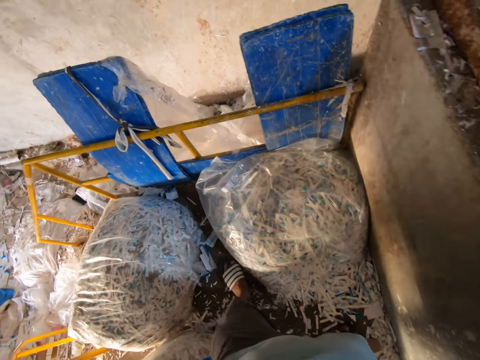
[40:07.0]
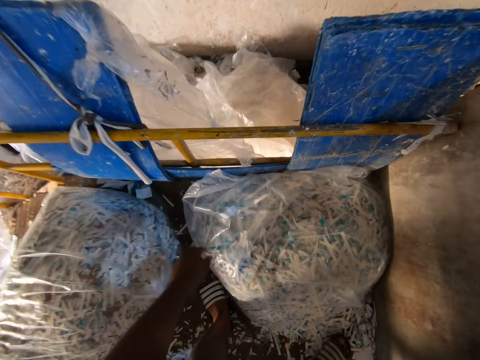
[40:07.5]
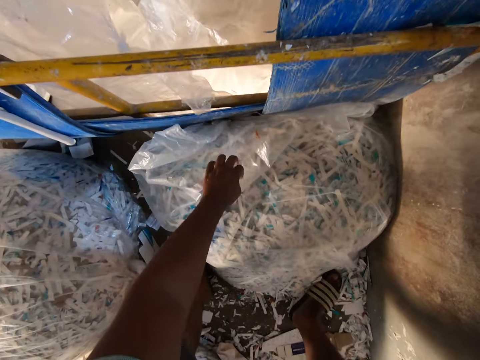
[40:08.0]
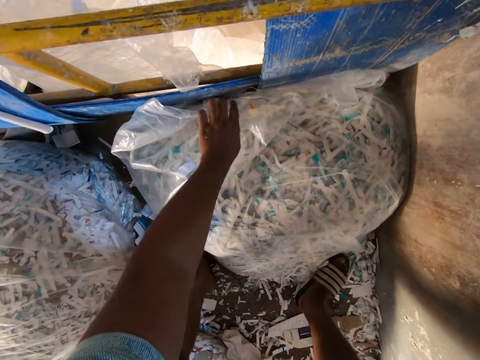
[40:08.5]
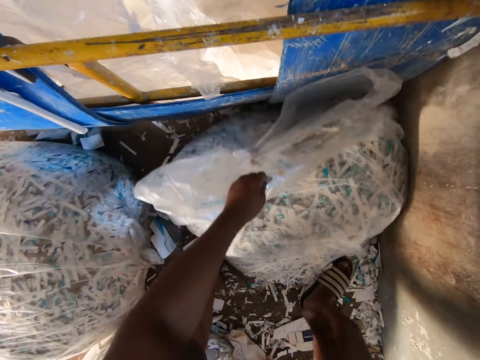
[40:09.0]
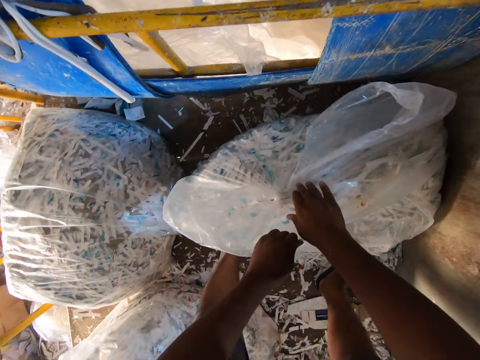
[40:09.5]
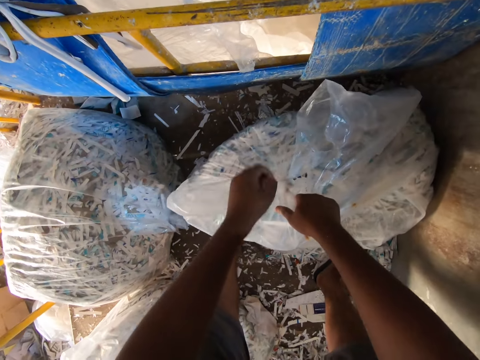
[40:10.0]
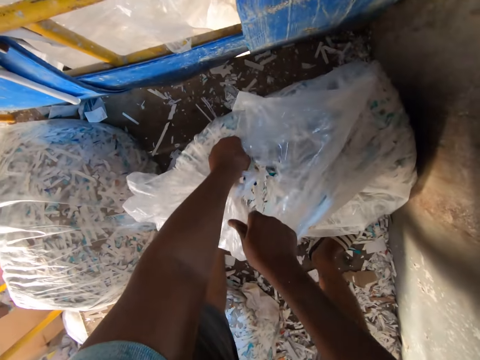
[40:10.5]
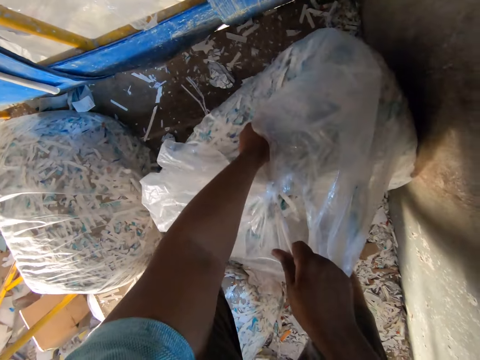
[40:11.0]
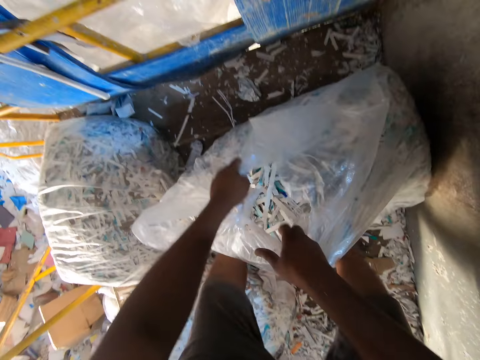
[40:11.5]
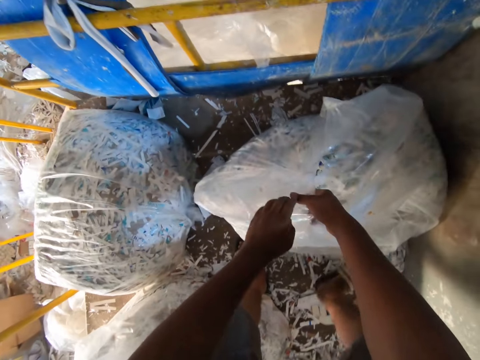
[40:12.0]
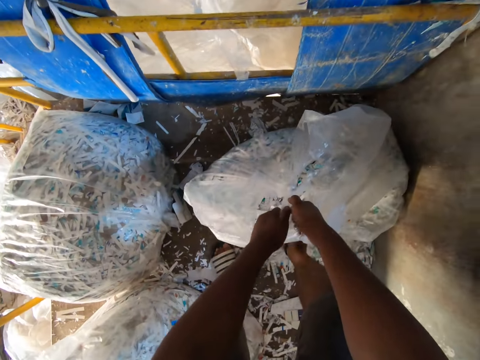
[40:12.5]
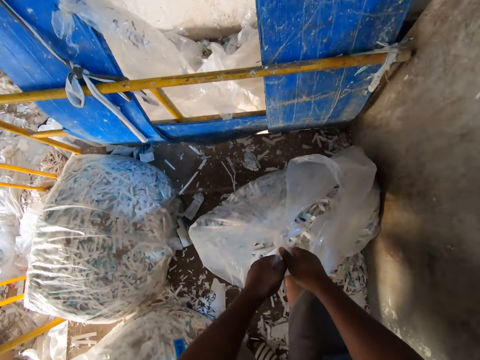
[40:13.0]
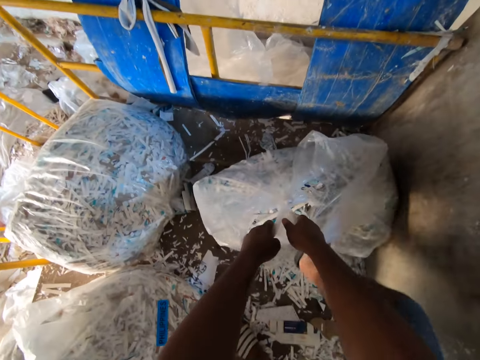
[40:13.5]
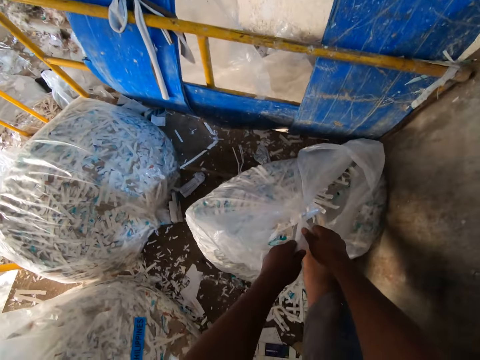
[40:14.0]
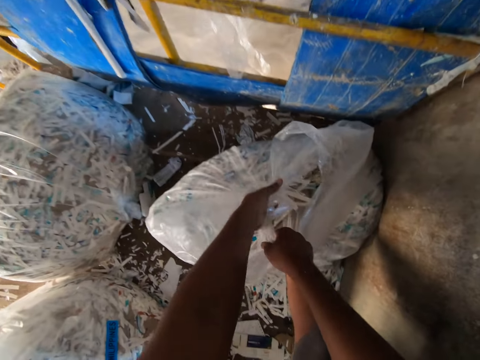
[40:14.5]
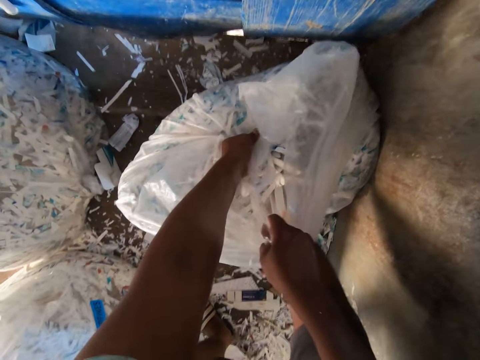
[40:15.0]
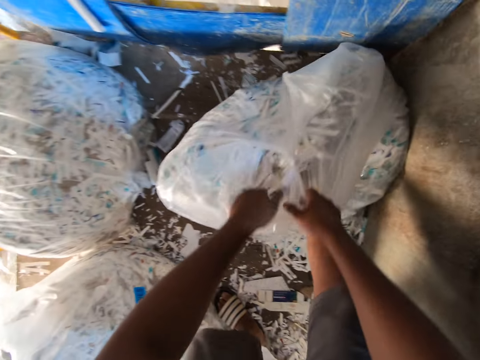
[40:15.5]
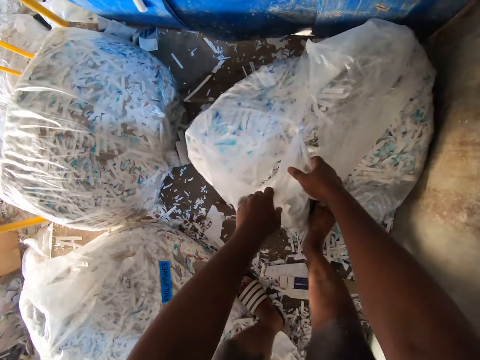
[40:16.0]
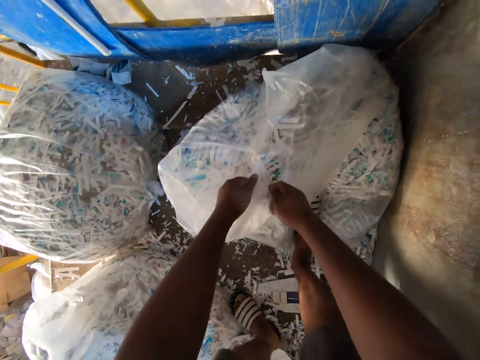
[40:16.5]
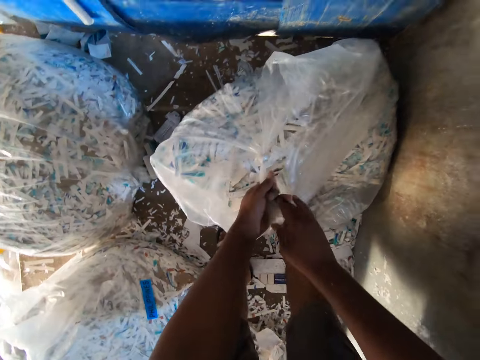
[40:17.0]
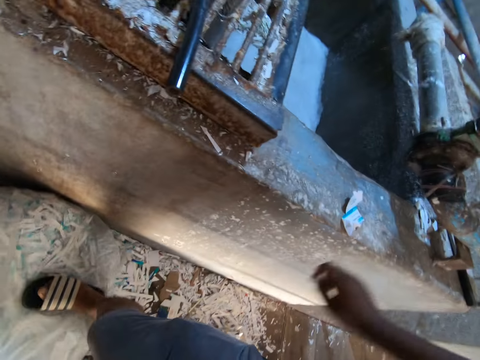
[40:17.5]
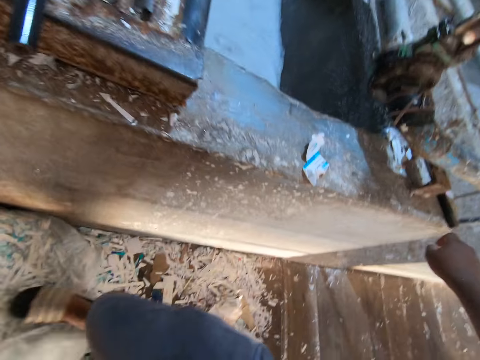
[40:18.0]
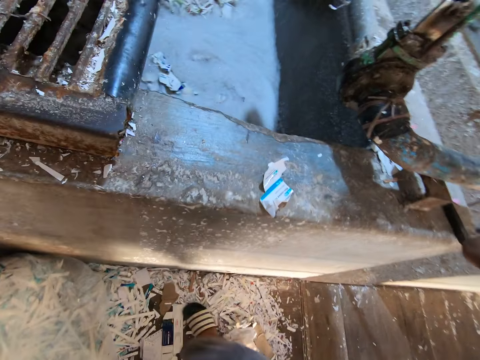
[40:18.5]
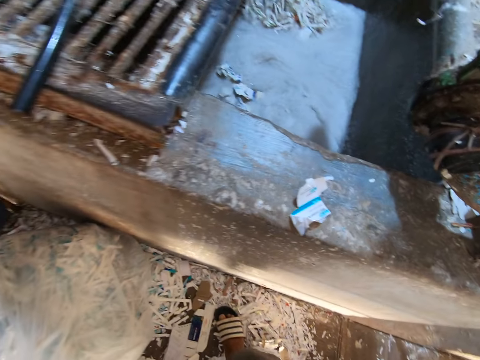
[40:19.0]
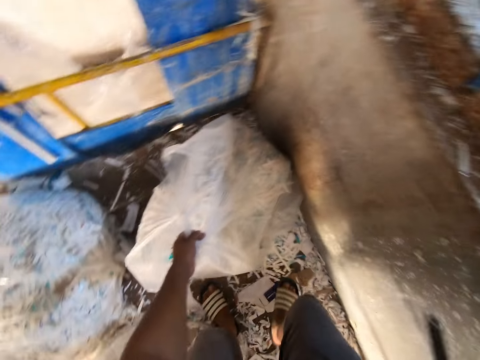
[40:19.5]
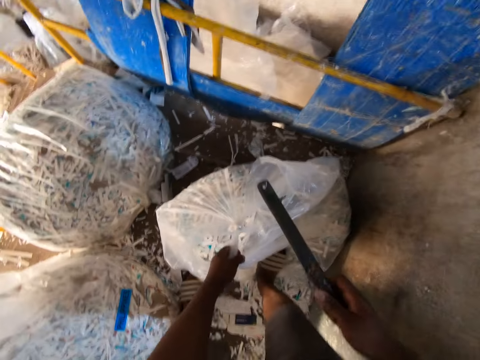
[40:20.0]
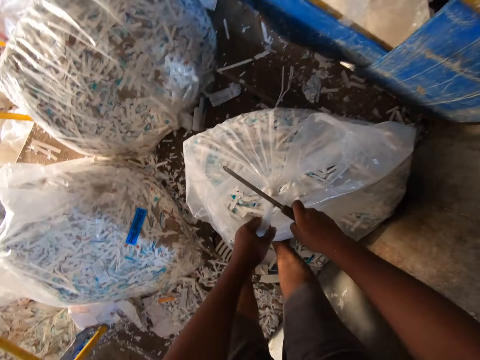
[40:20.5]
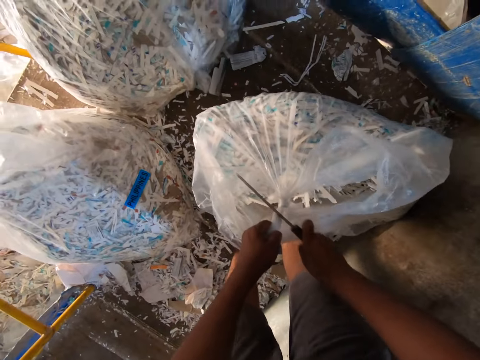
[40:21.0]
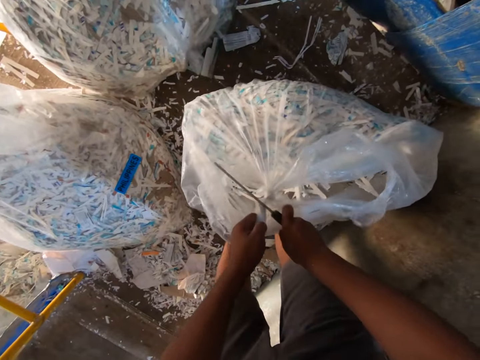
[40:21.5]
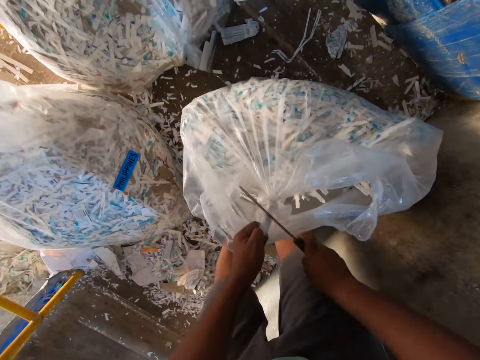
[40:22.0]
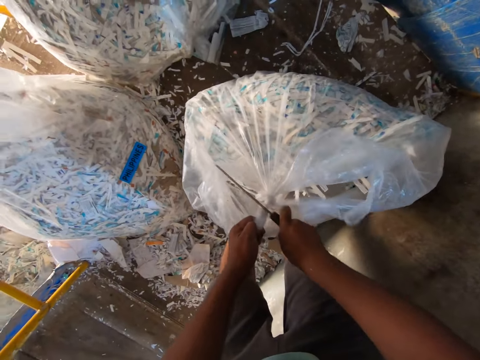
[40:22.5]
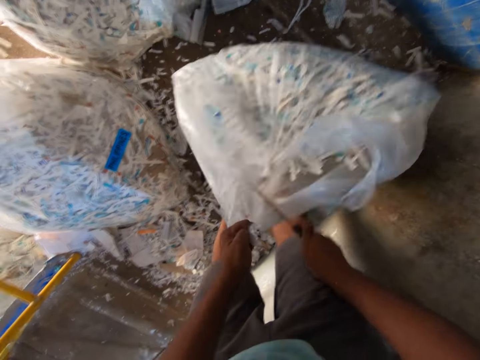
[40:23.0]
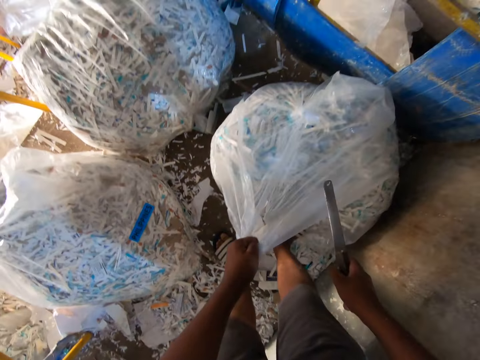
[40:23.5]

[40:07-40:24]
The camera wearer picks up a nylon of papers or polythene paper from the ground with his right hand. He loosens the nylon of paper on the ground with both hands. He opens the polythene paper. He picks up a knife from a block with his right hand. He cuts the nylon of papers on the ground with the knife in his right hand.

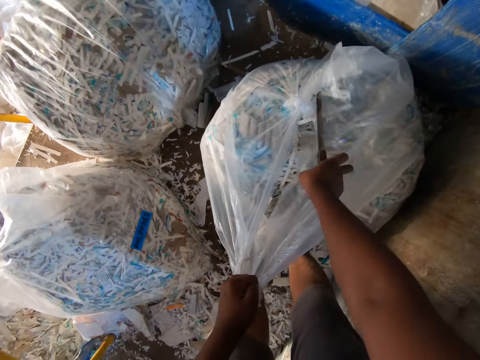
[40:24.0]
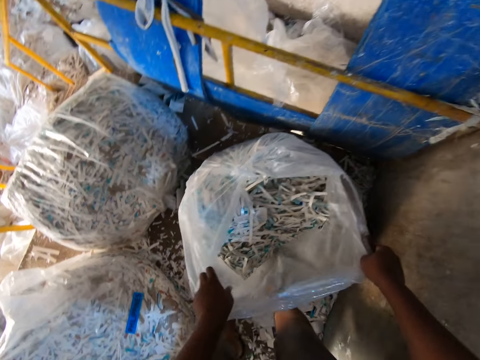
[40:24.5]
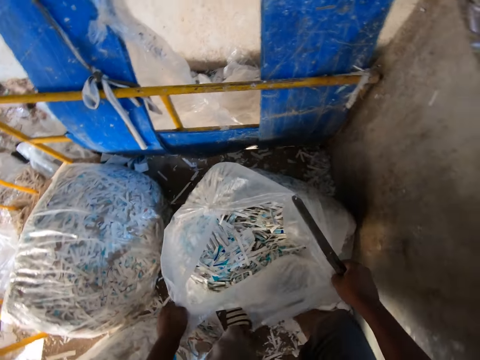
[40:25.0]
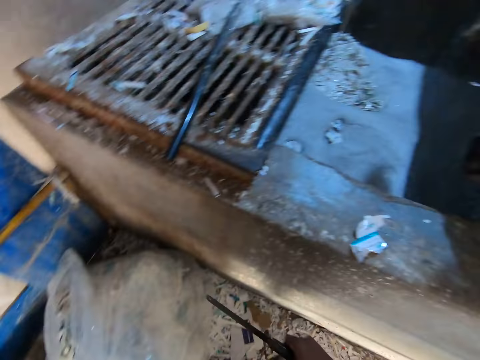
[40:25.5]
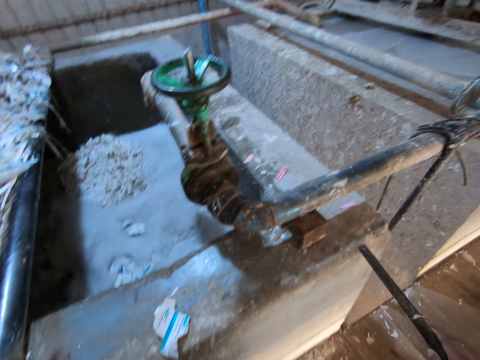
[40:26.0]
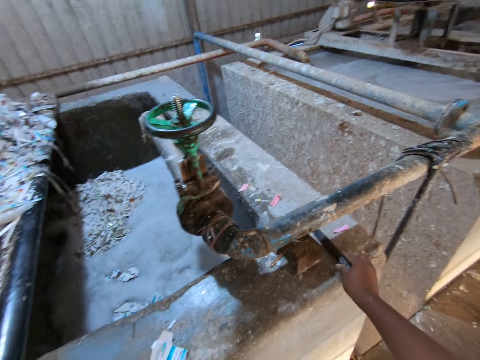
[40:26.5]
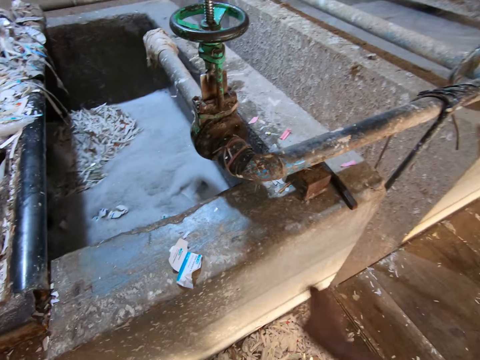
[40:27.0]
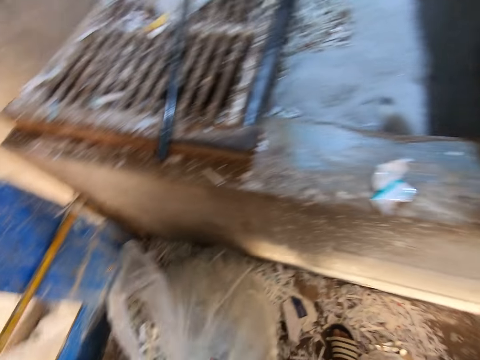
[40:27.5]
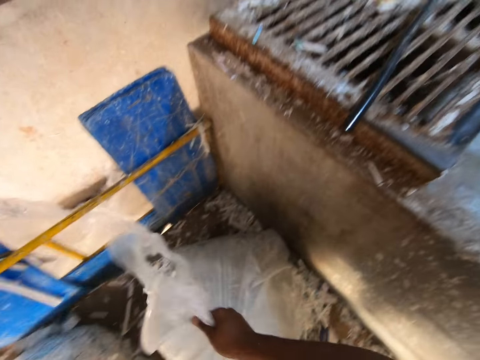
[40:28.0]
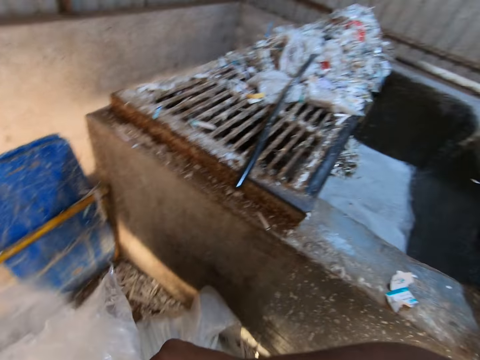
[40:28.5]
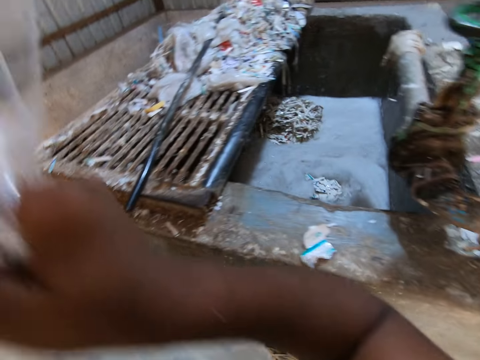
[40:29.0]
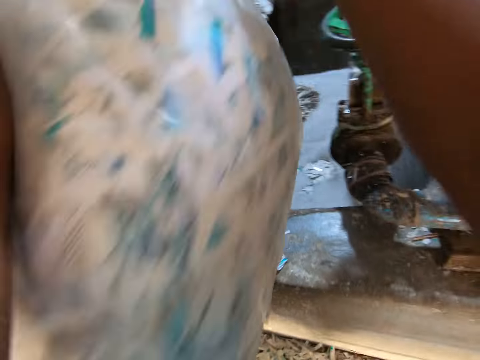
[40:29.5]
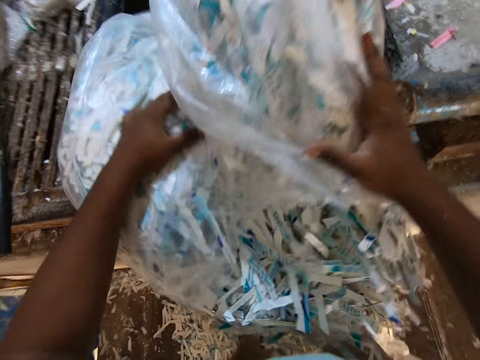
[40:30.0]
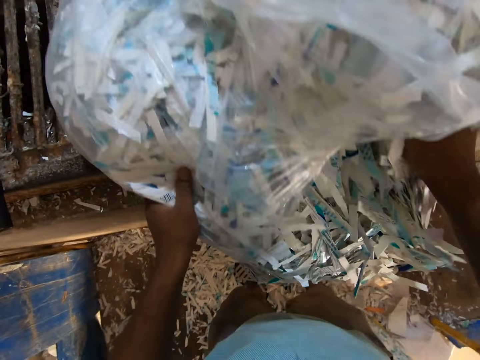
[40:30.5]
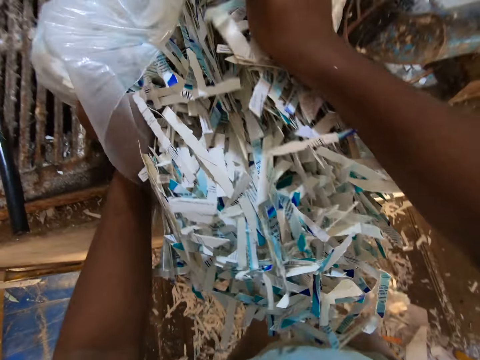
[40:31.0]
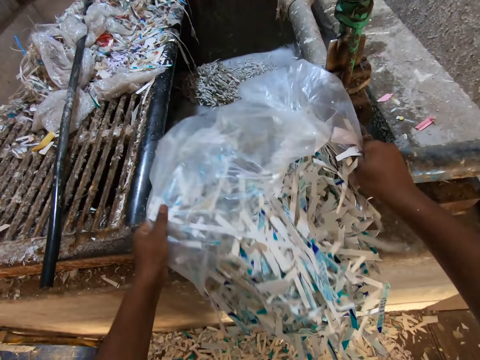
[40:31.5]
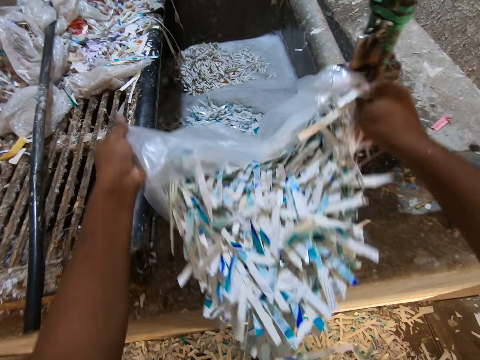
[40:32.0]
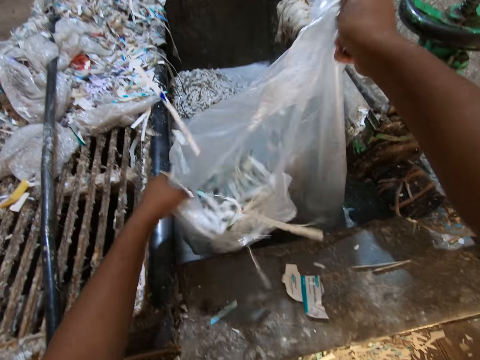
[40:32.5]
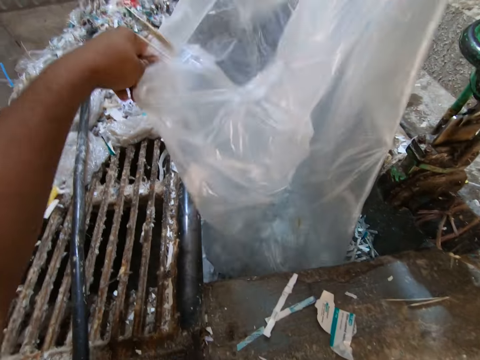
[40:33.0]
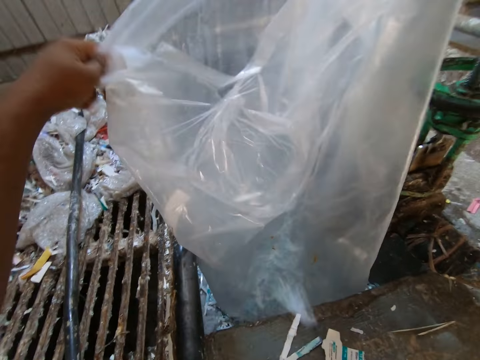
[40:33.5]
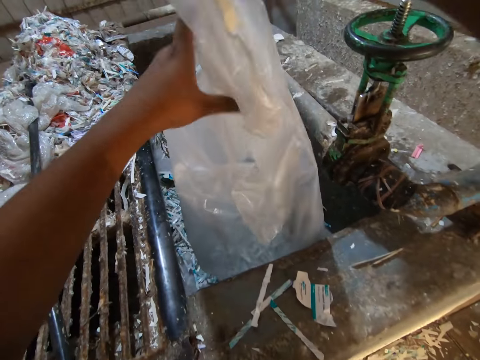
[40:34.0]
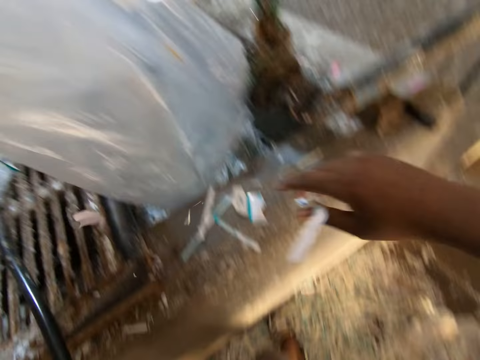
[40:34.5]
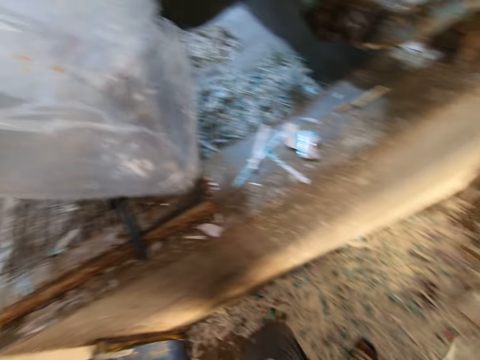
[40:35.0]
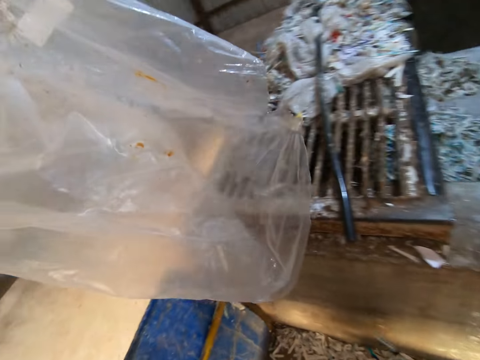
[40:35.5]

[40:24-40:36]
The camera wearer drops the knife in his right hand on the block. He grabs the nylon of papers from the ground with both hands. He pours the papers in the nylon of papers in the concrete pond of water with both hands.
